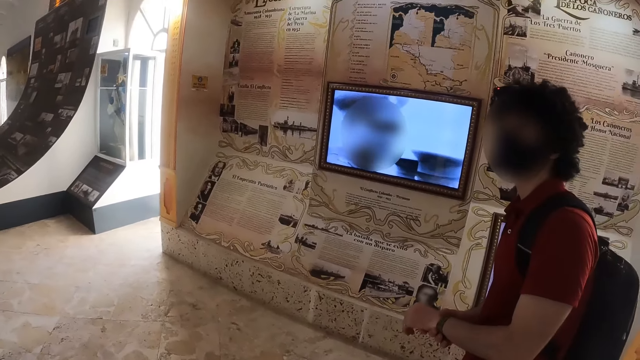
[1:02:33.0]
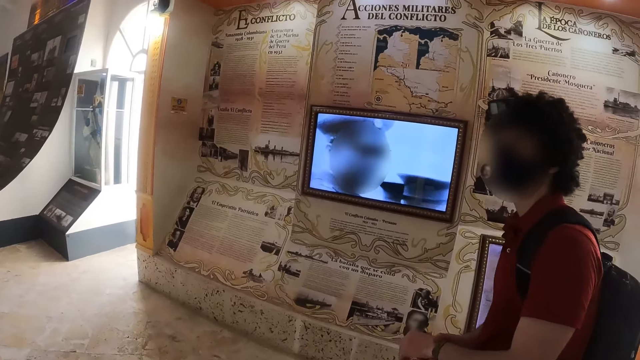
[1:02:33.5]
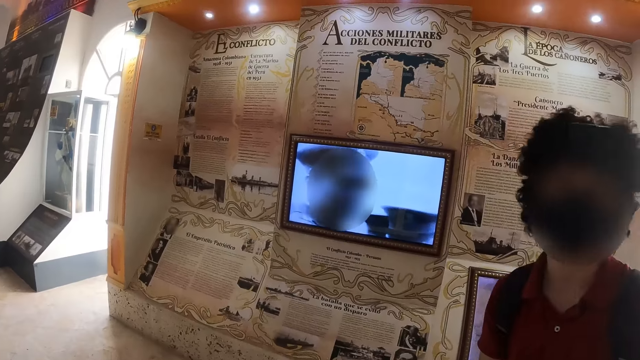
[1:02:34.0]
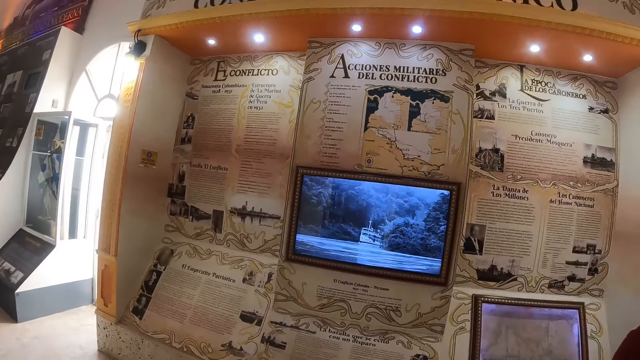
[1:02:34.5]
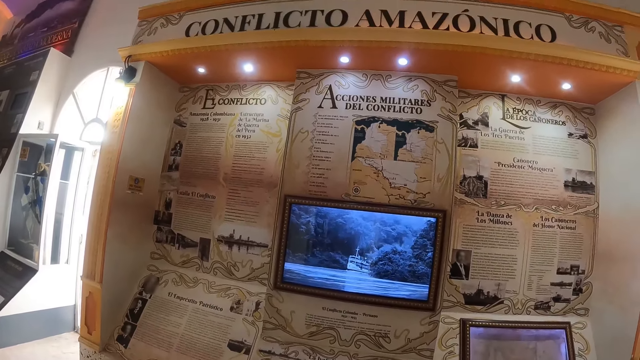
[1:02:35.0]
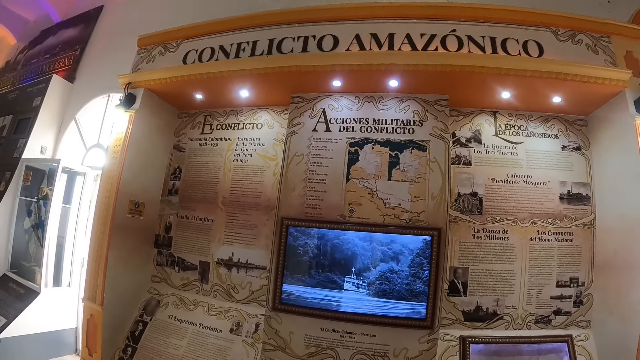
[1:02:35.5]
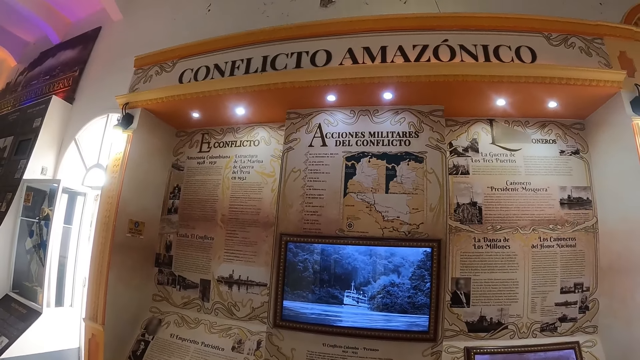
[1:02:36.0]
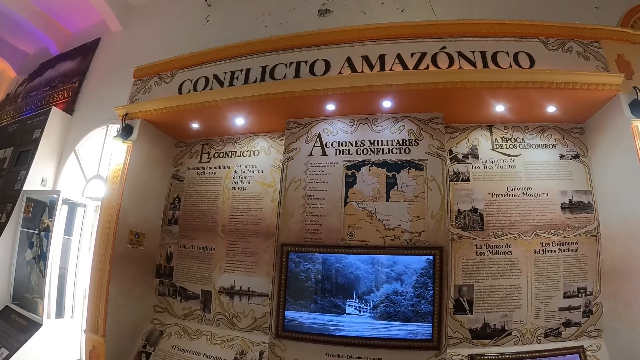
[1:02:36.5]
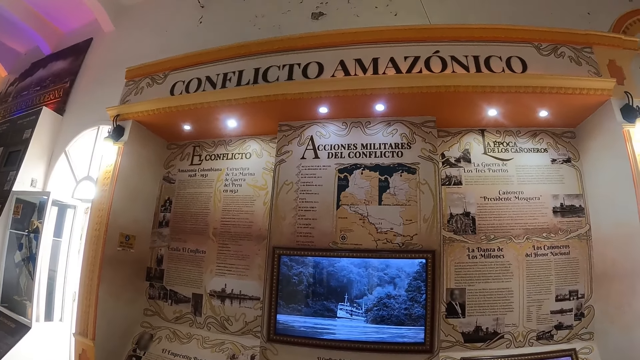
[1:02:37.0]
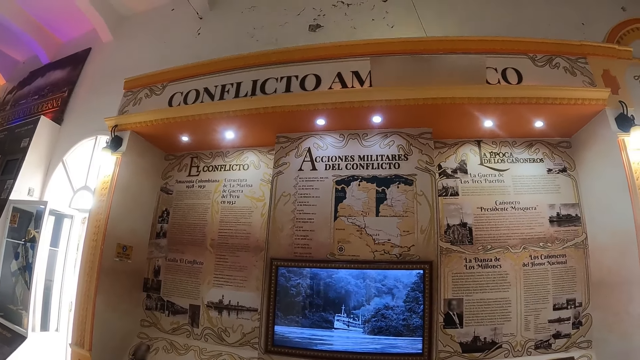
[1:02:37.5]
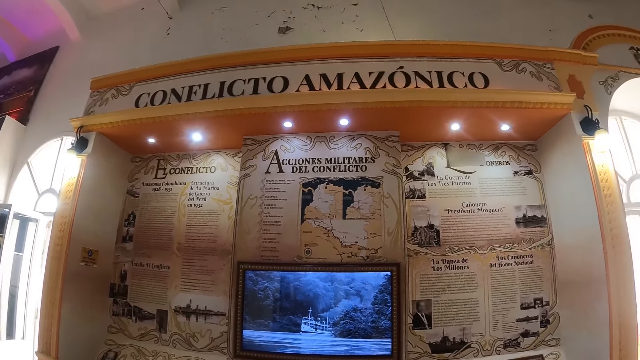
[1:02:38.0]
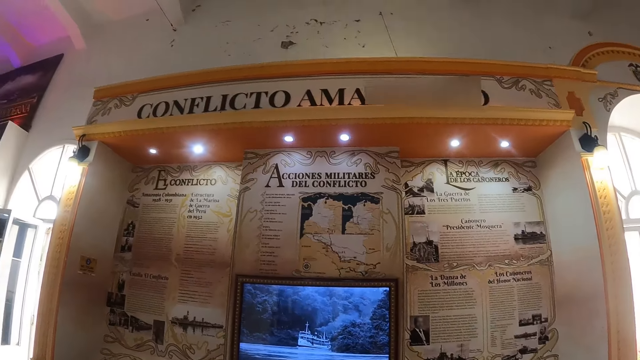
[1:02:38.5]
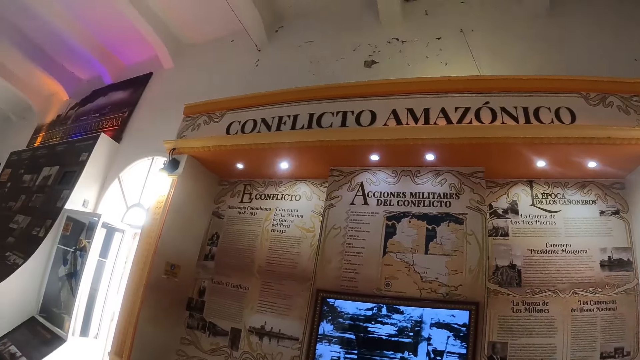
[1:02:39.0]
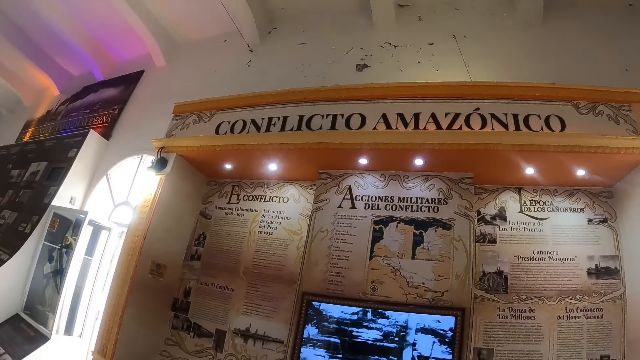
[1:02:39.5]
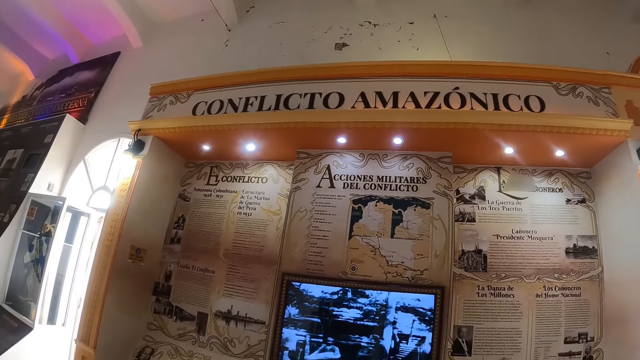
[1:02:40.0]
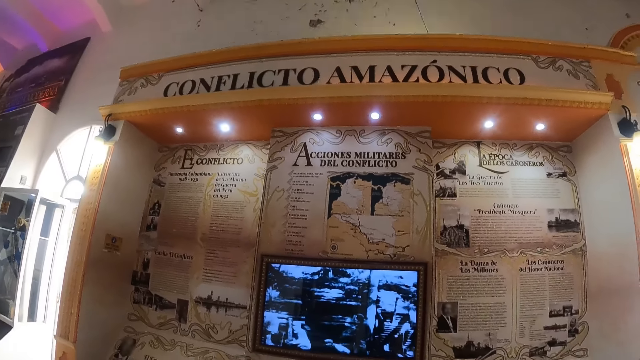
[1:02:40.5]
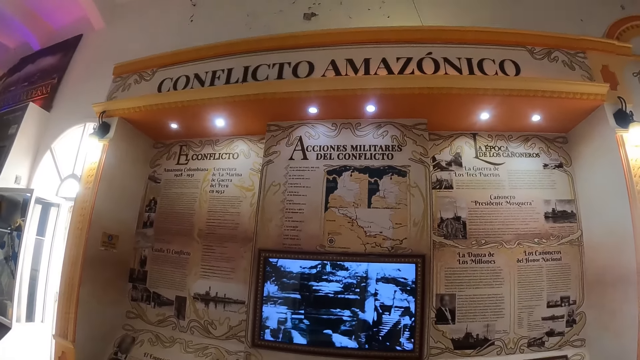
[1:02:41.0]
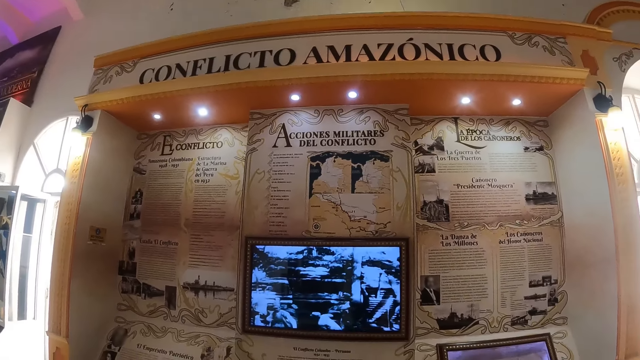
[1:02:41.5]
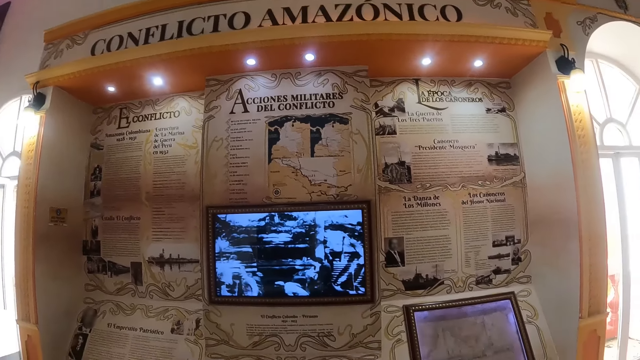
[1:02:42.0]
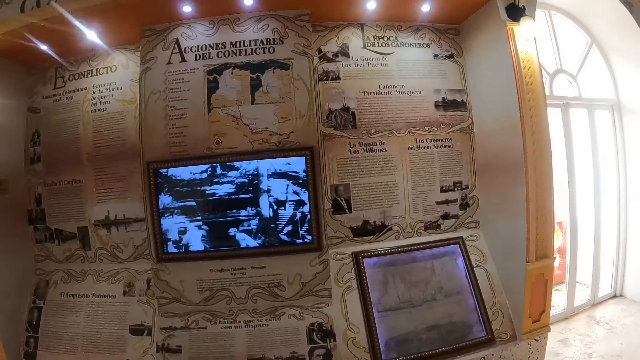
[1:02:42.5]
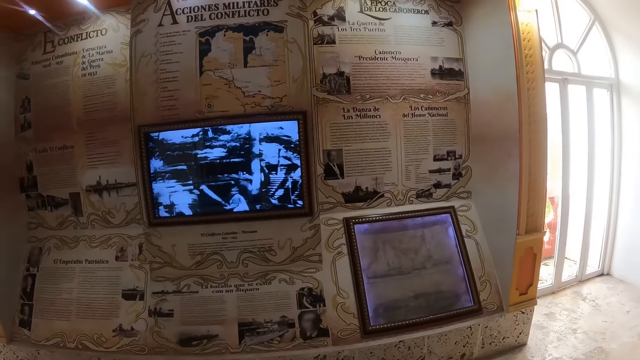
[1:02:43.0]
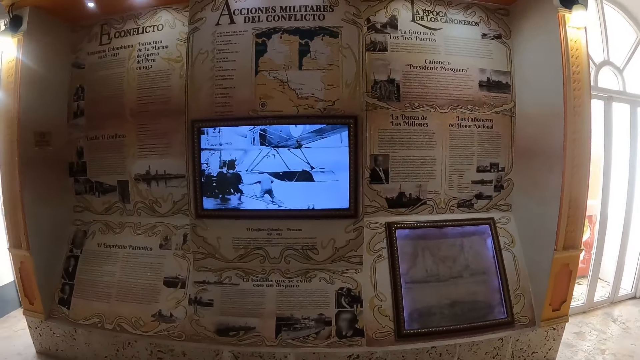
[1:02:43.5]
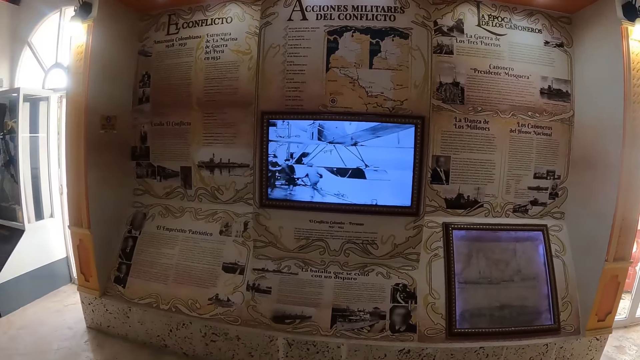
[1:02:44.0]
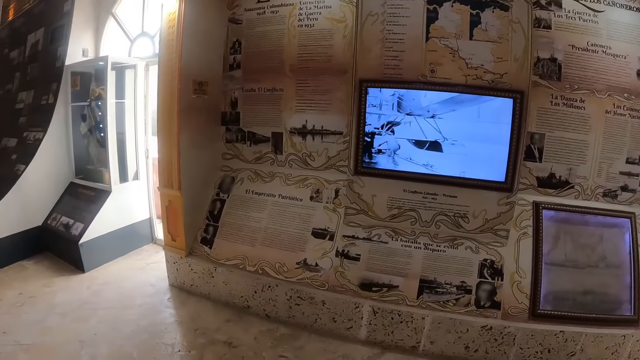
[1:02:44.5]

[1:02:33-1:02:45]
The camera wearer turns around. They look at the displayed articles on the wall.

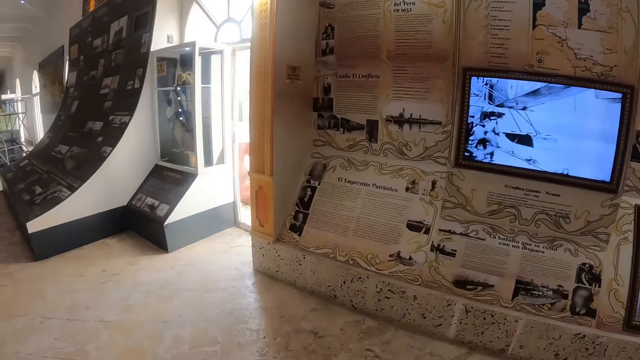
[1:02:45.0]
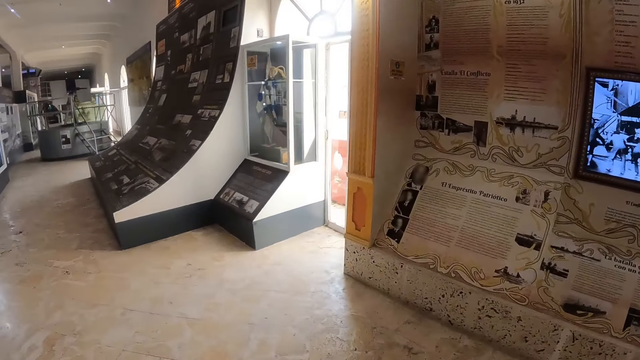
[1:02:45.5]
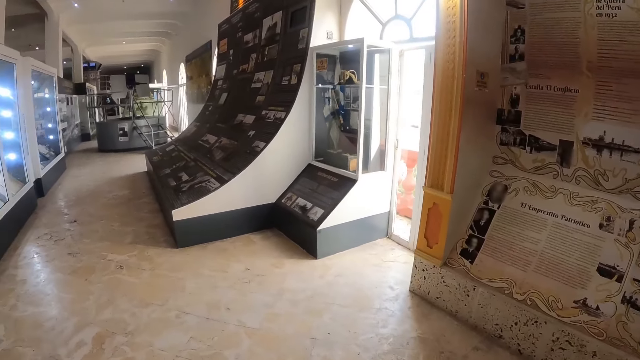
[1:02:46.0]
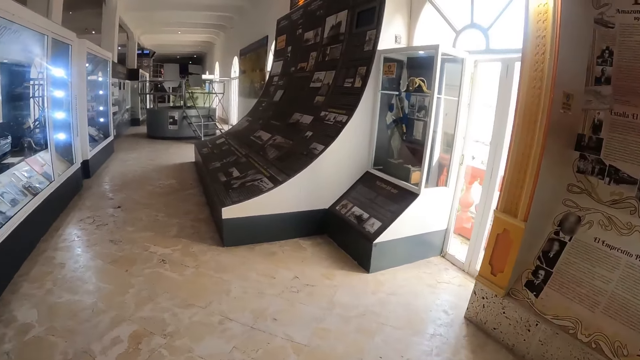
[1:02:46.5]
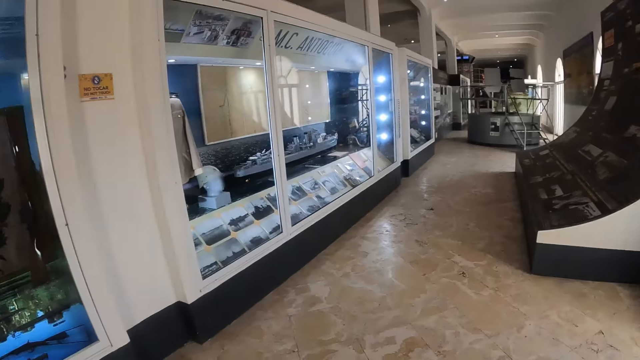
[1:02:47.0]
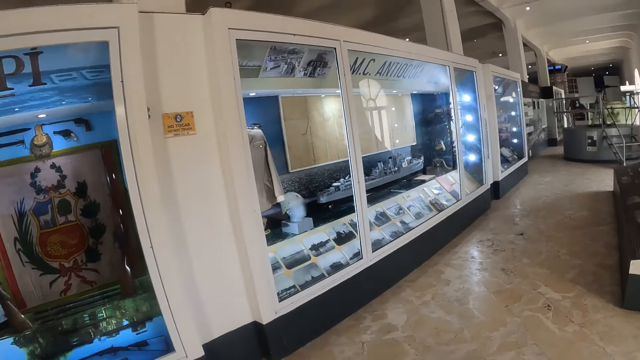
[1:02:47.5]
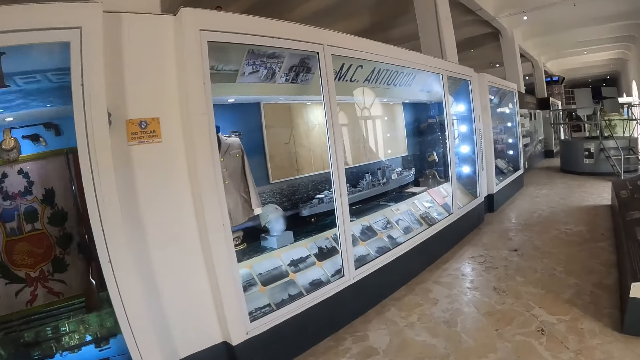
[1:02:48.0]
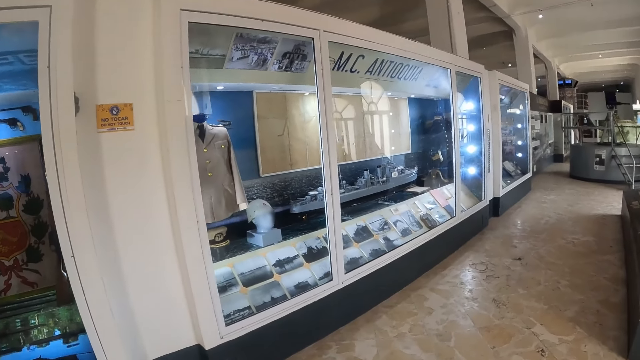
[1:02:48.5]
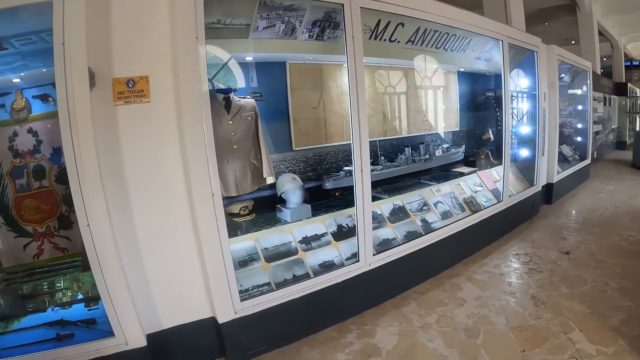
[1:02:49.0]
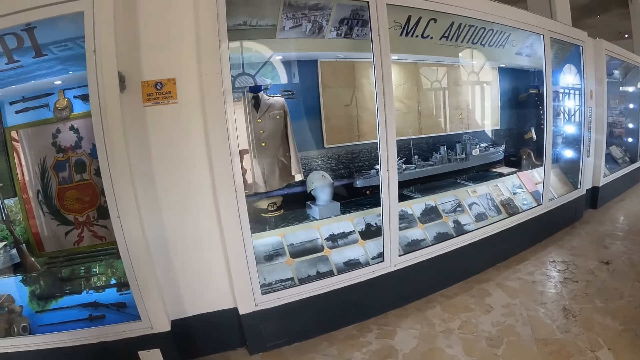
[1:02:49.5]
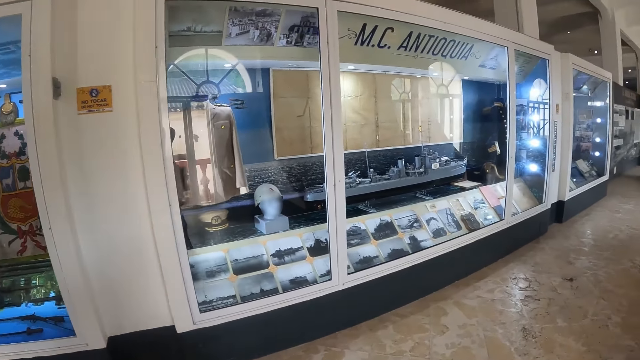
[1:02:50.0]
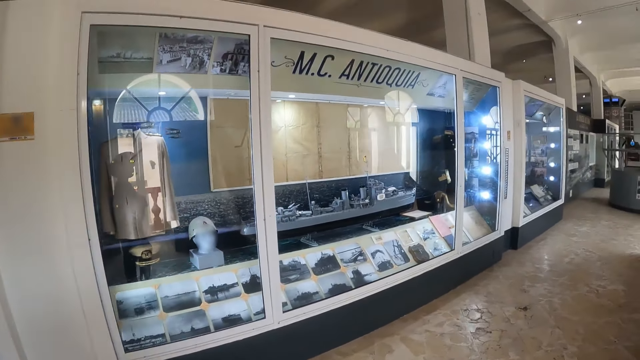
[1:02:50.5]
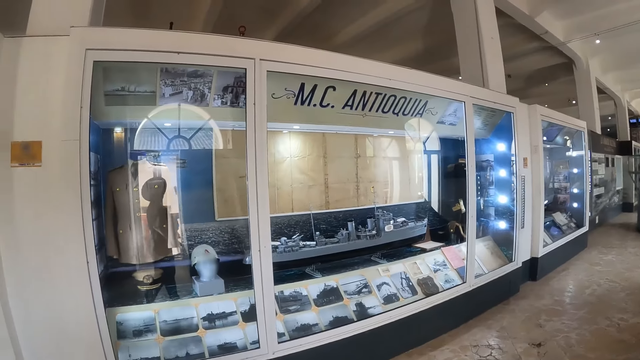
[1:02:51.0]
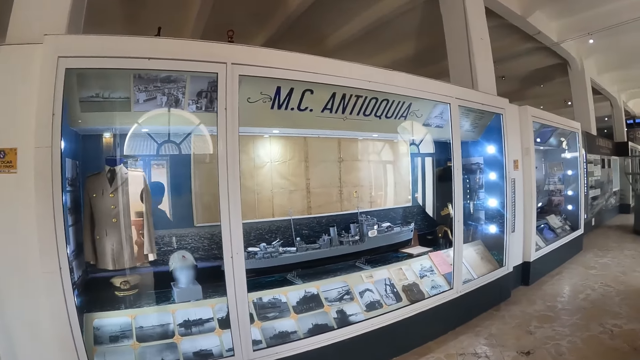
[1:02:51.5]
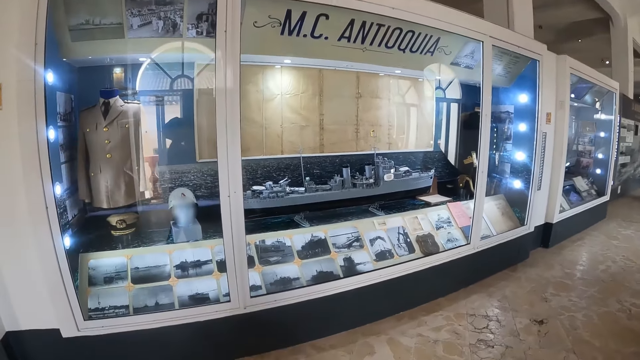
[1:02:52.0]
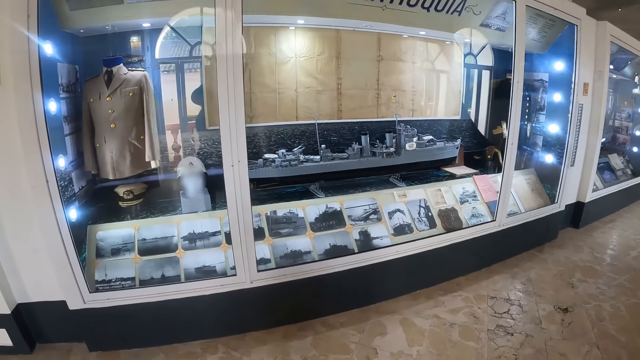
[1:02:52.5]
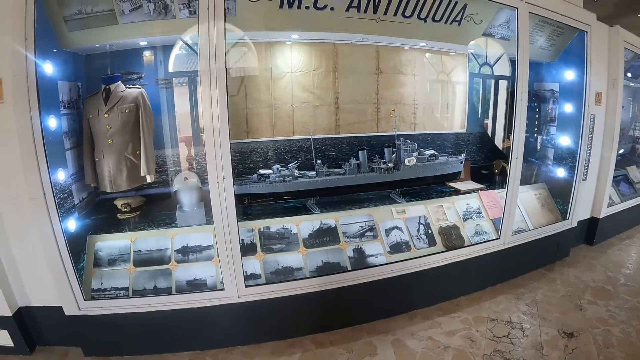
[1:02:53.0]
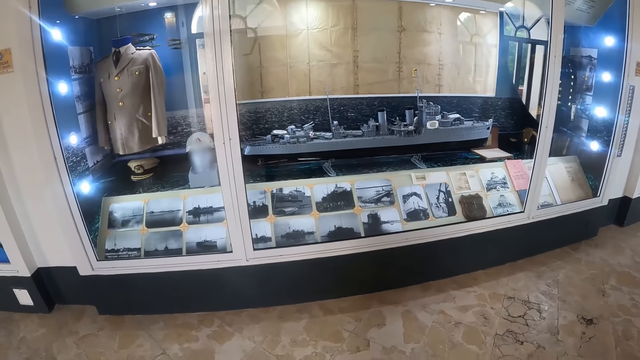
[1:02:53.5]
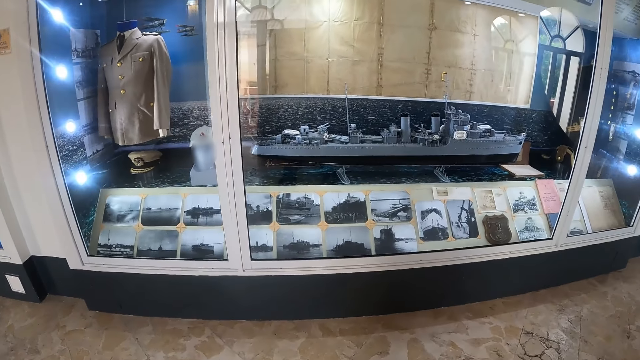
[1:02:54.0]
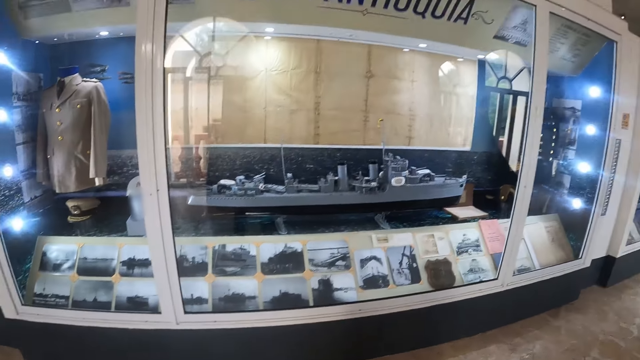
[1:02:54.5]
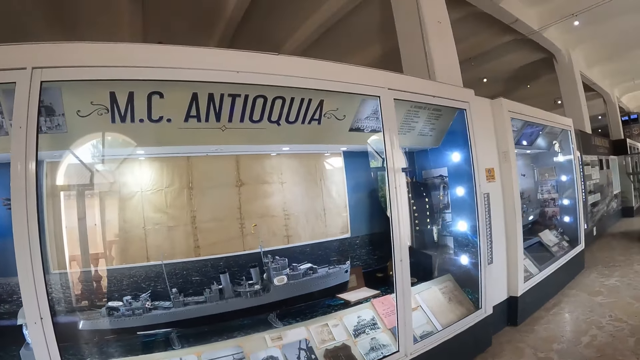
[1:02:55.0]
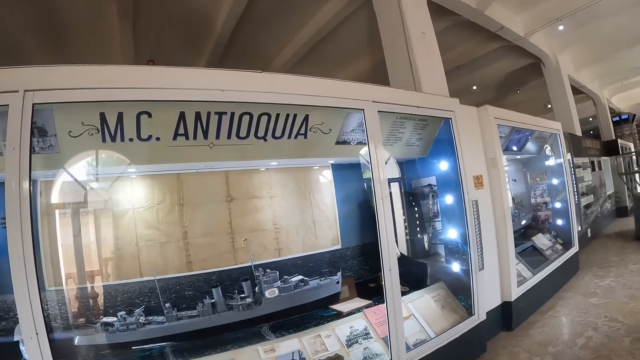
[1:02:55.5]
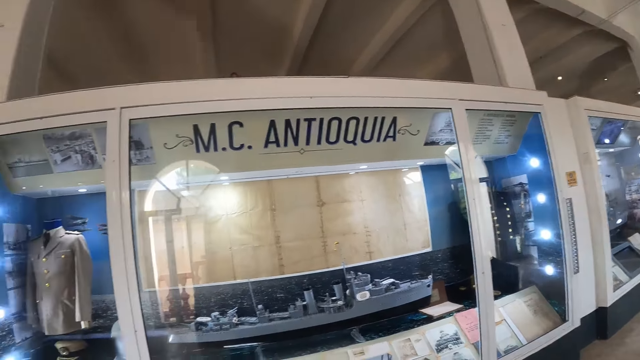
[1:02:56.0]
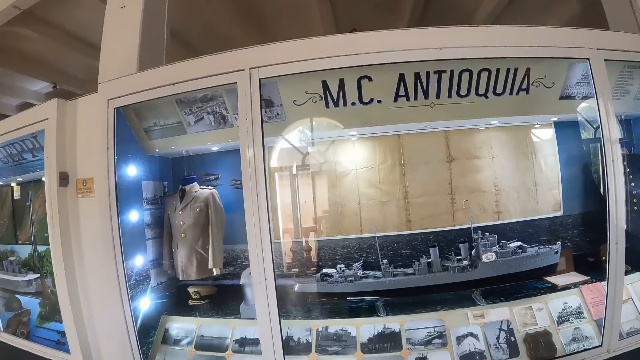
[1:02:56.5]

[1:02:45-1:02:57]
The camera wearer moves forward. They look at the displayed military items.
